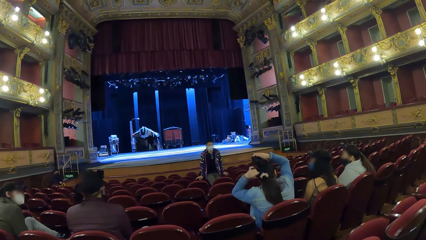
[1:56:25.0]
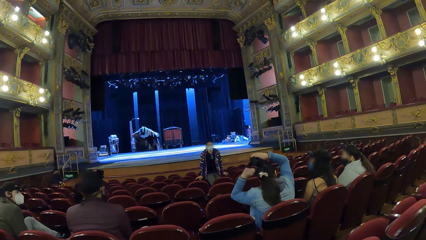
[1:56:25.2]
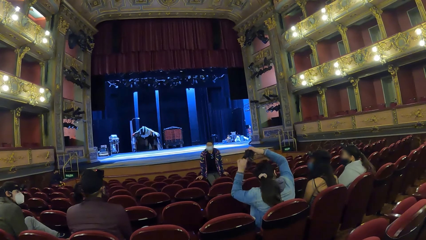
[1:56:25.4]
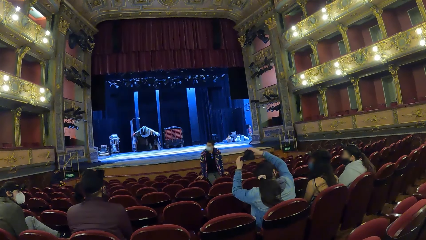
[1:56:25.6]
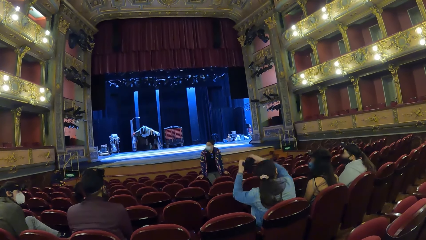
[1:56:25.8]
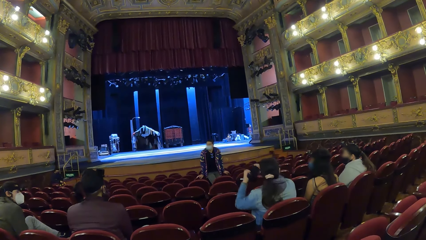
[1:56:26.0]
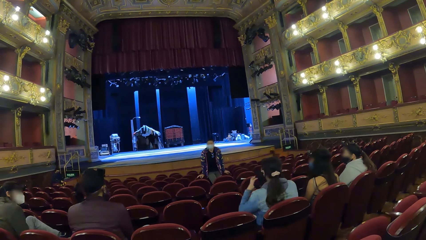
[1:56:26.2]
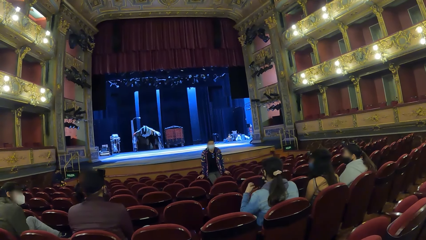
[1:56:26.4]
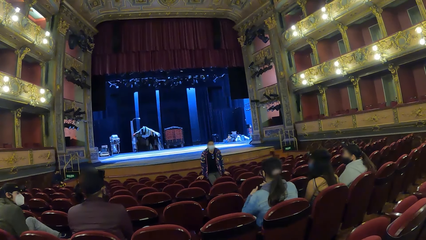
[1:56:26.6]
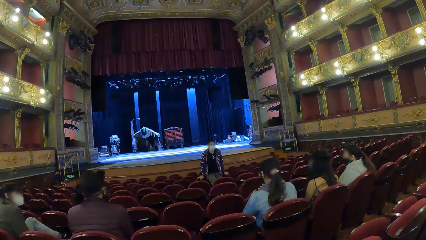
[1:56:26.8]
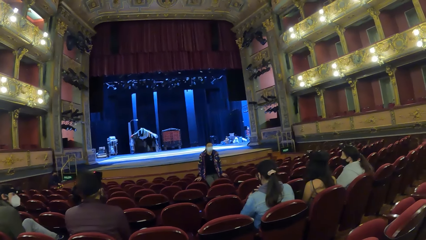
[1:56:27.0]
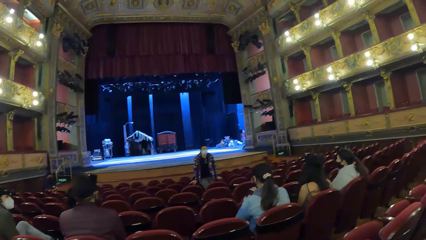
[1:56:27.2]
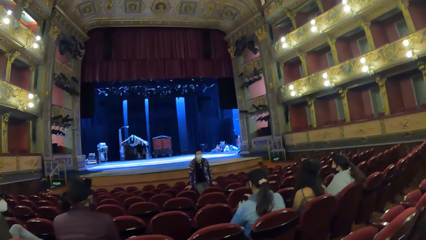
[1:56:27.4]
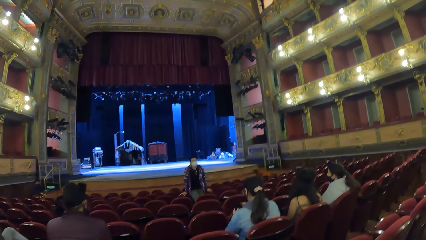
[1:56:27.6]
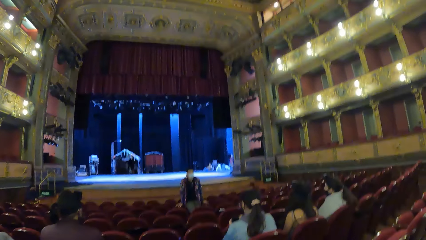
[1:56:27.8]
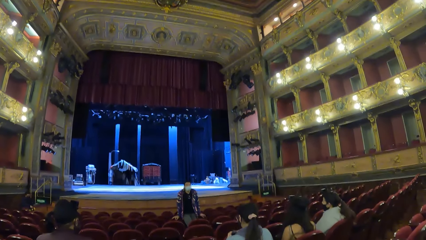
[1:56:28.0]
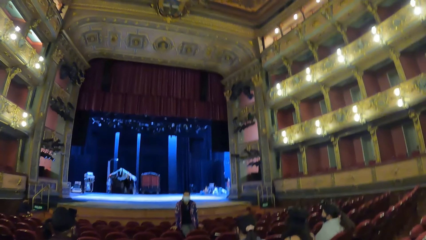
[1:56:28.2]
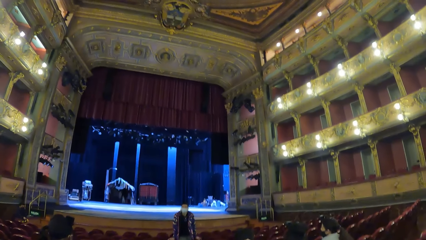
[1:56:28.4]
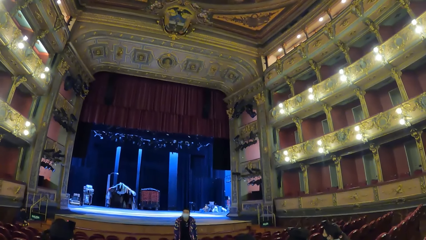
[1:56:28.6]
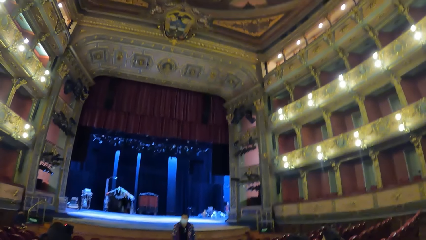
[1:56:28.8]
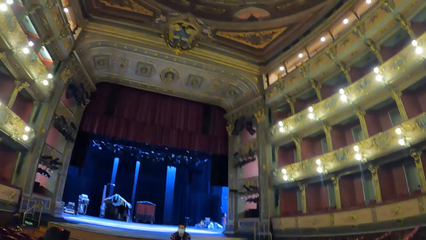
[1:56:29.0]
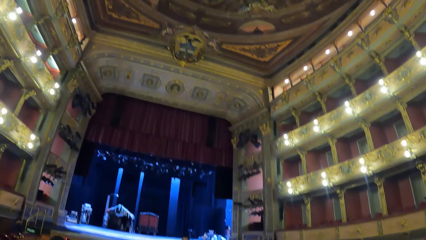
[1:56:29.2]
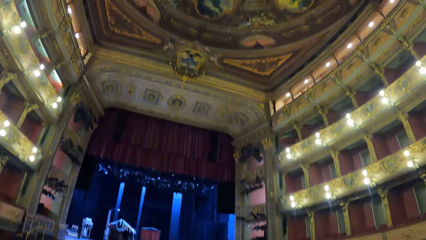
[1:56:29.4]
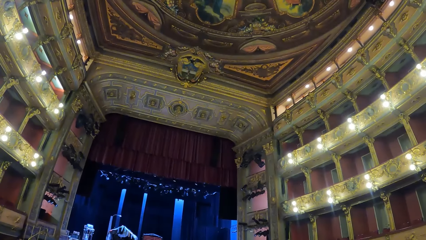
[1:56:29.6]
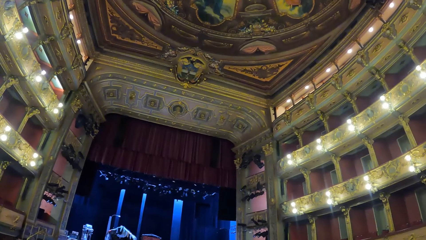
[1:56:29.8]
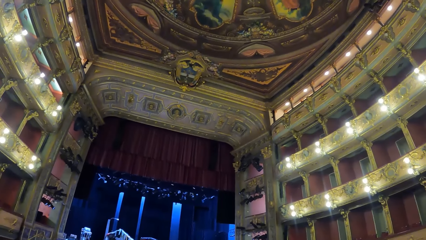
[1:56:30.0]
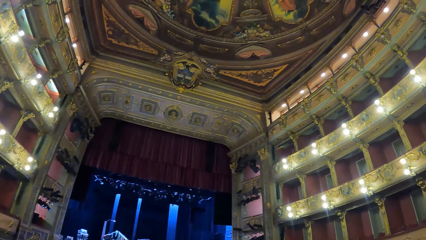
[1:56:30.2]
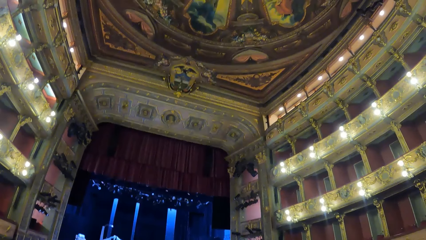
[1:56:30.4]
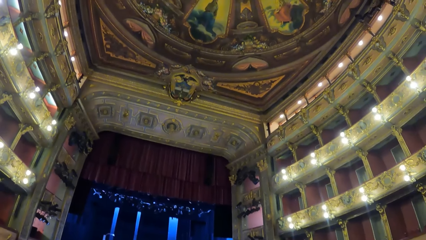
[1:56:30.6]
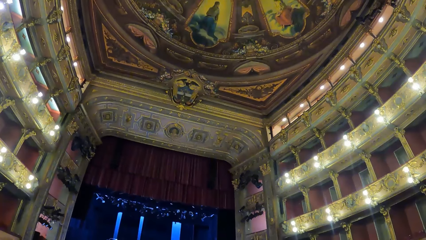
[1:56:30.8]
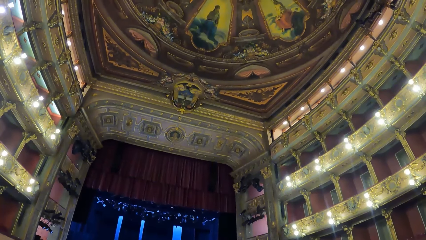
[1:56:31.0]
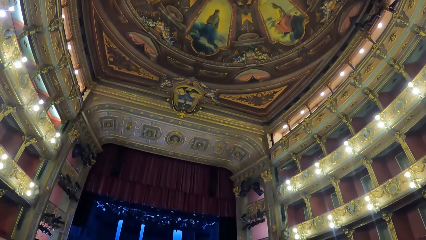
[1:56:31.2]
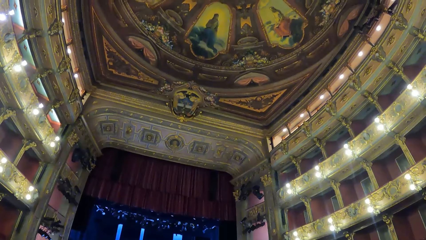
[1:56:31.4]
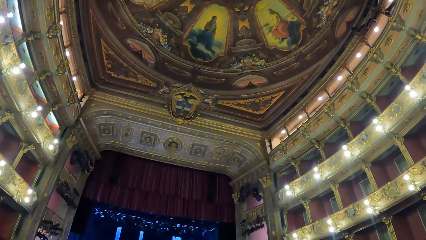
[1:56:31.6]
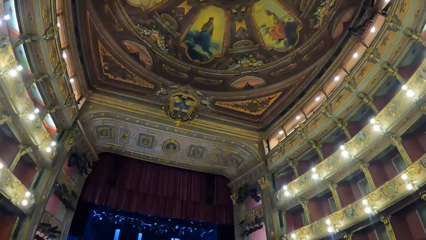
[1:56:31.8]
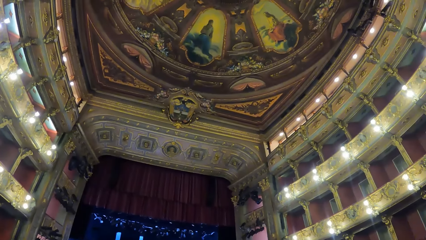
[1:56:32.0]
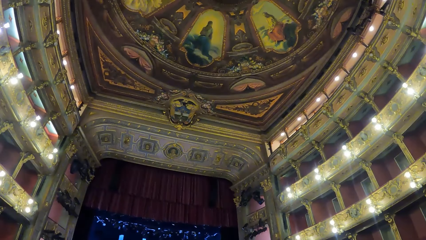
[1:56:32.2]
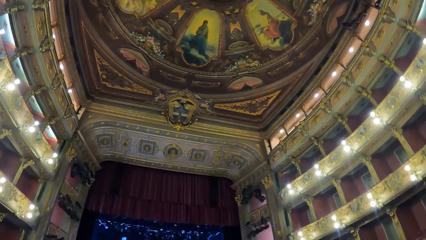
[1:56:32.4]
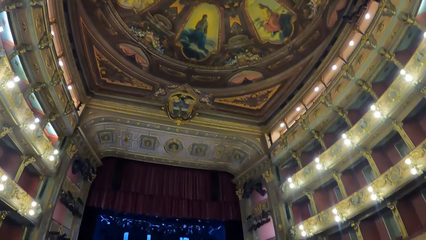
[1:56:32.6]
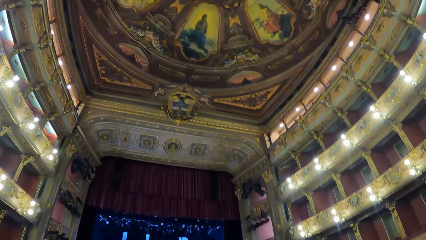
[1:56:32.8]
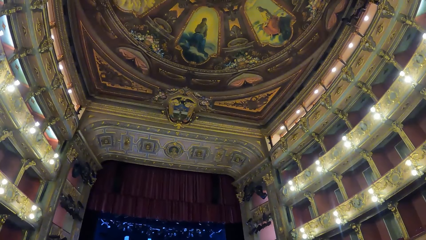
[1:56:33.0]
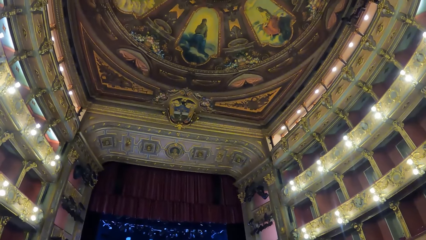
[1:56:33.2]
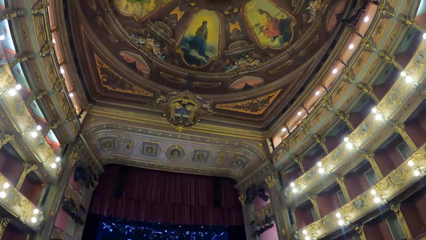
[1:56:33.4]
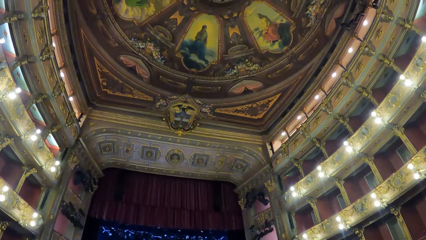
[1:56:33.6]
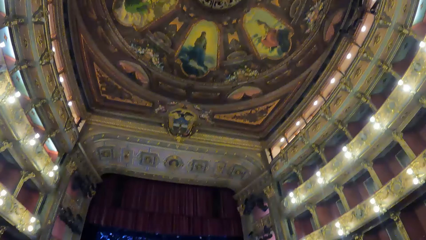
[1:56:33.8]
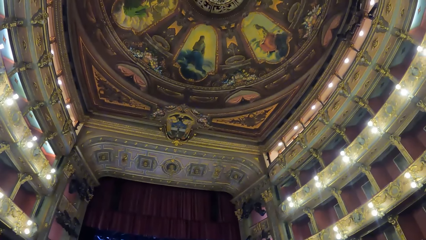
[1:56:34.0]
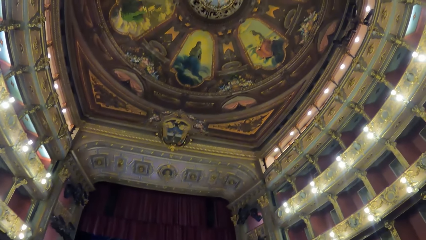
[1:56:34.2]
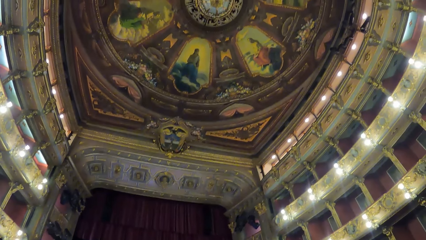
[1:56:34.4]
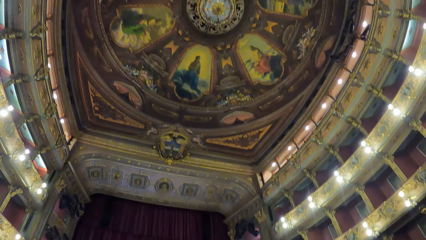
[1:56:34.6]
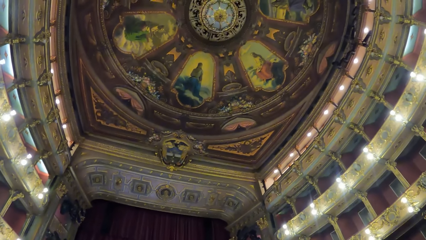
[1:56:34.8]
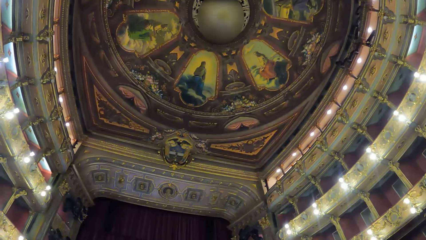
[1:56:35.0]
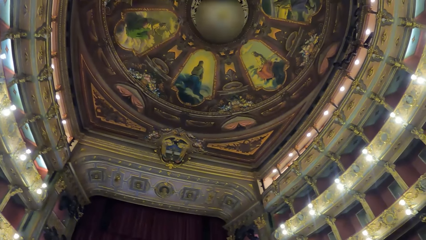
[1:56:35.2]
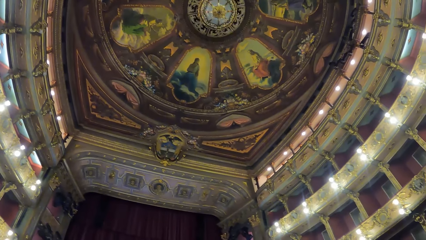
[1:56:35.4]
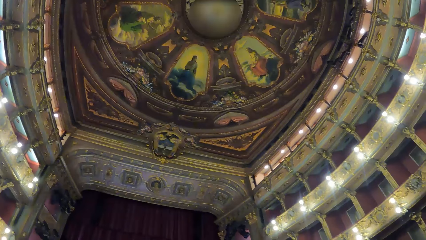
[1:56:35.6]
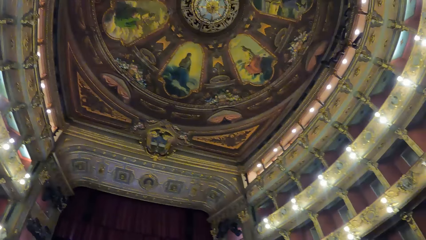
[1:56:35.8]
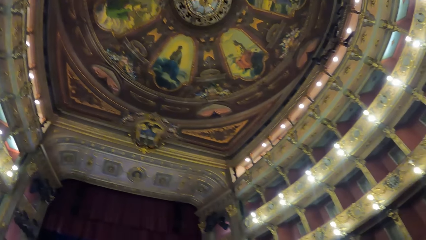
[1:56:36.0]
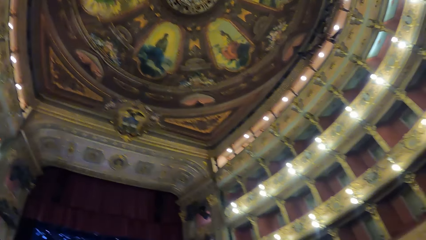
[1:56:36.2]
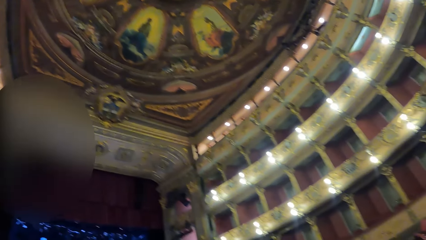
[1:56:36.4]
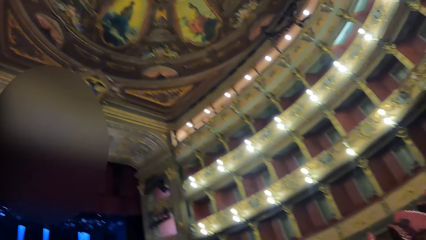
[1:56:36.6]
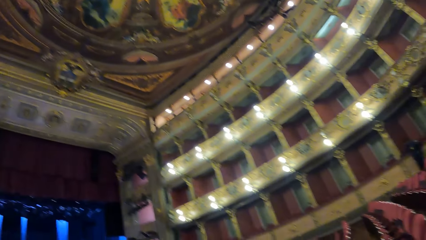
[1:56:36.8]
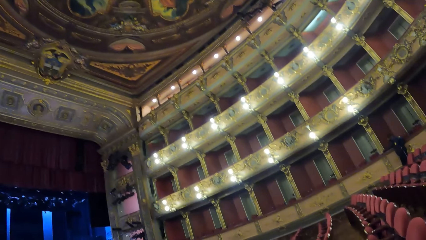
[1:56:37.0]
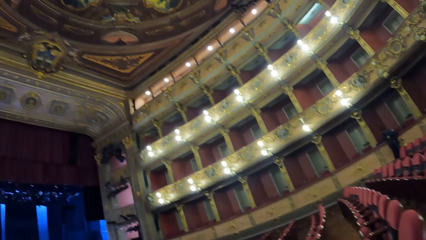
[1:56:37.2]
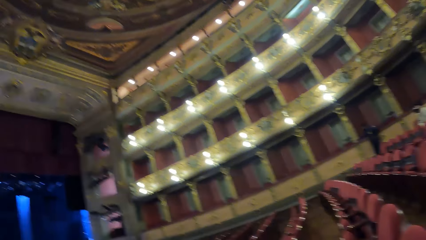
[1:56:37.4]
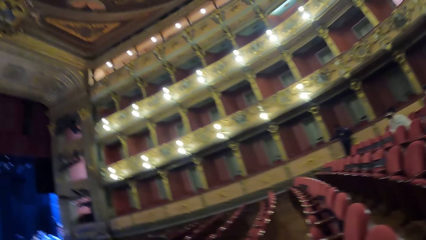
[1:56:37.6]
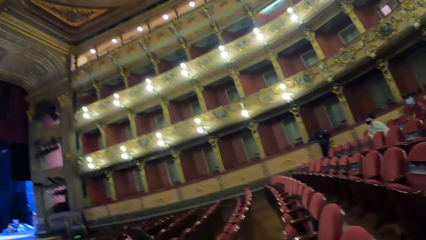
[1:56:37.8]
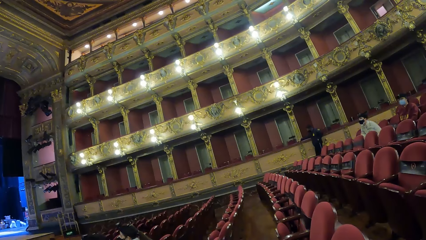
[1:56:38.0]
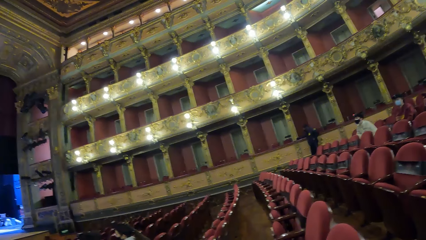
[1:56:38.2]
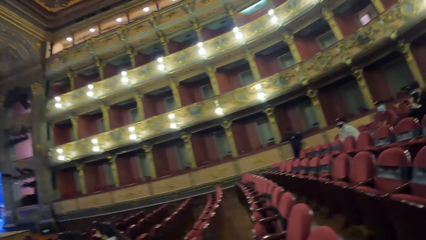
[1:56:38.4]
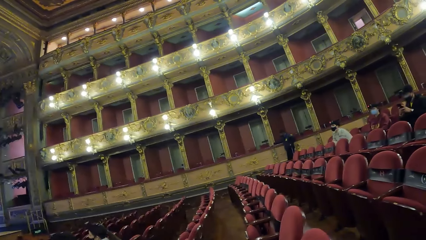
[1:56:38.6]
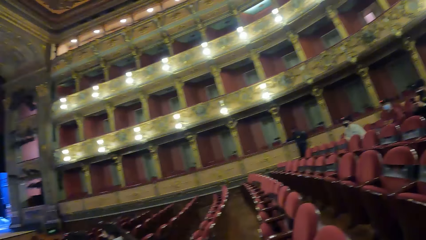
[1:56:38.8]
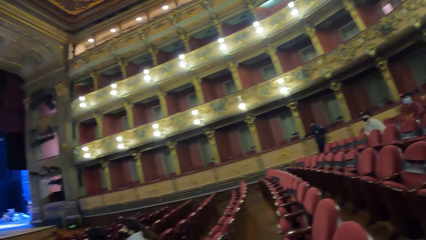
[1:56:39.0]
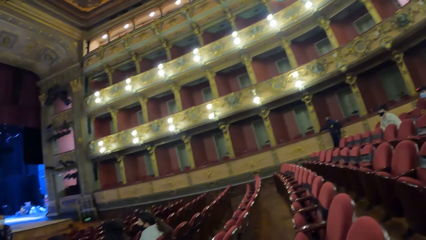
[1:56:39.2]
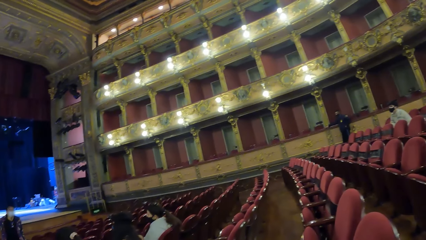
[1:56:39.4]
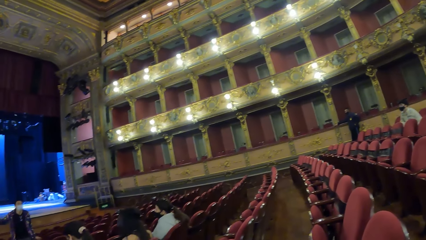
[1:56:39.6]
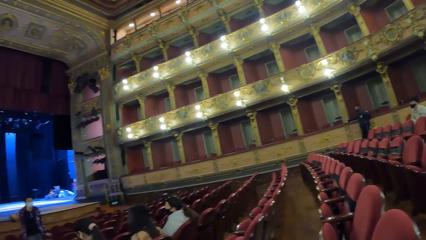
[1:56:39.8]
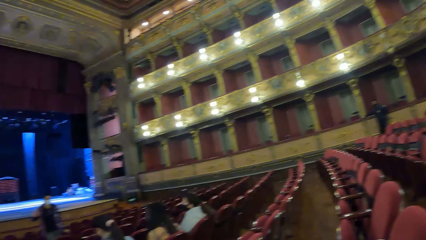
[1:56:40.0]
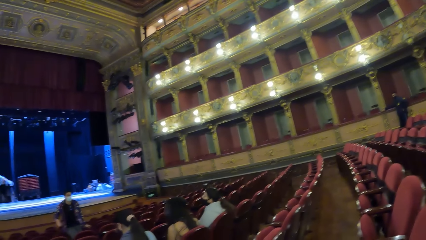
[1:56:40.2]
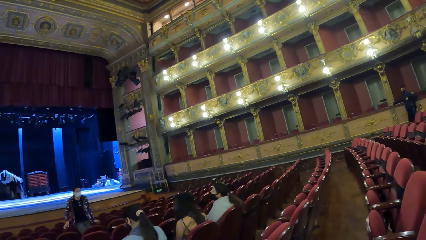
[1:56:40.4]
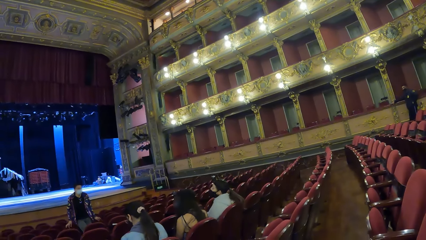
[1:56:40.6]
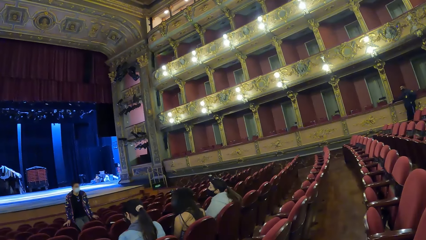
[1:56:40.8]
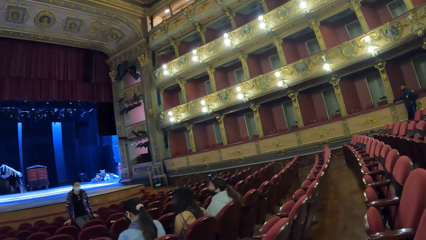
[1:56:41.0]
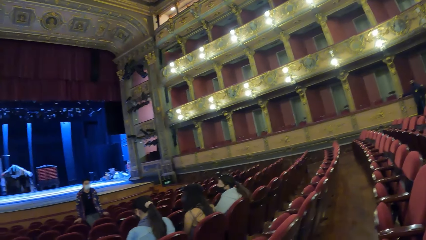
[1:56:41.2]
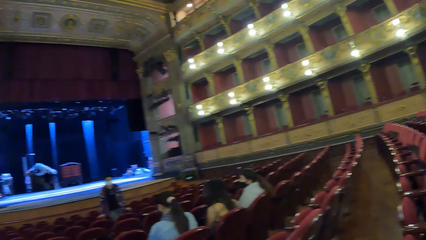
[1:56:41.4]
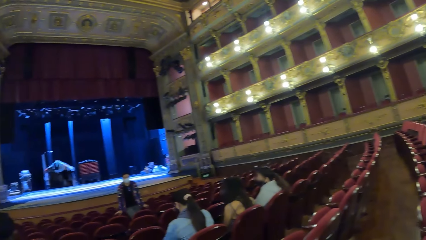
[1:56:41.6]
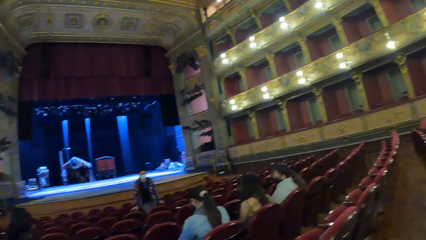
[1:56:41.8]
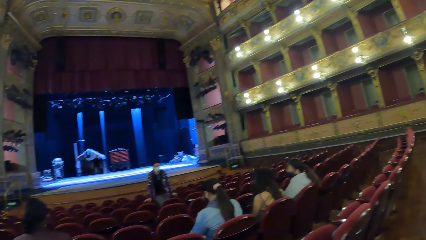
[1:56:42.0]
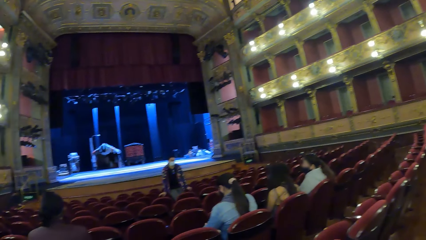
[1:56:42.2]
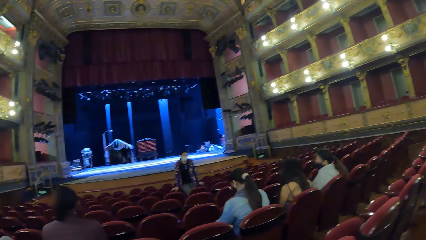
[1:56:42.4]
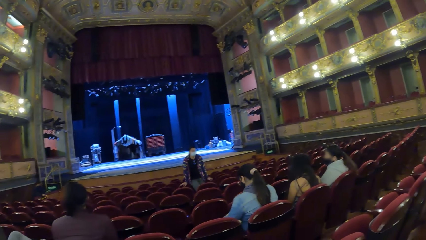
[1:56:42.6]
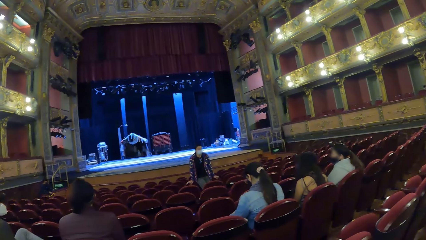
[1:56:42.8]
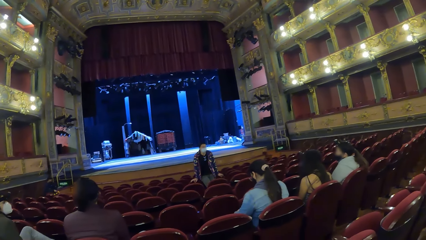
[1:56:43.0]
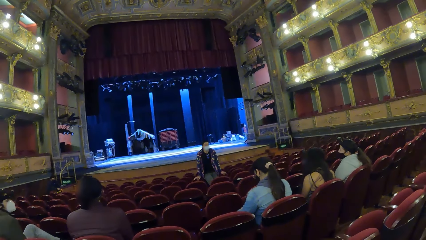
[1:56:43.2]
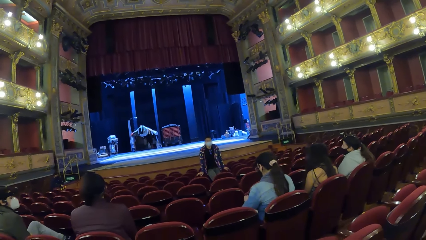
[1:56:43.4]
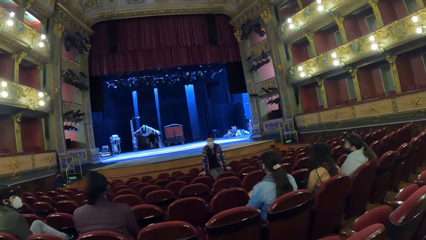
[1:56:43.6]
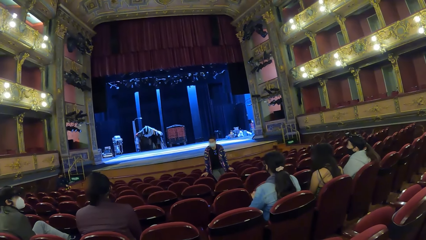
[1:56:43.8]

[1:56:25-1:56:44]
The camera wearer looks around the hall. The man gestures with his right hand.
